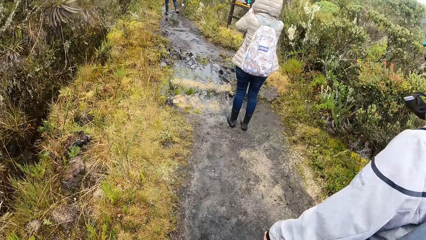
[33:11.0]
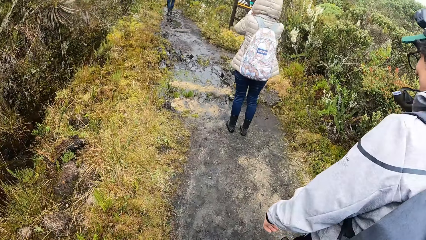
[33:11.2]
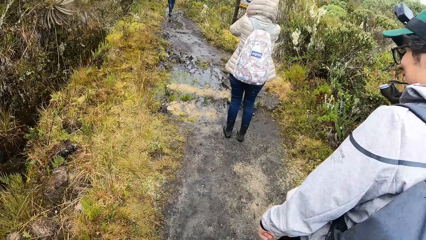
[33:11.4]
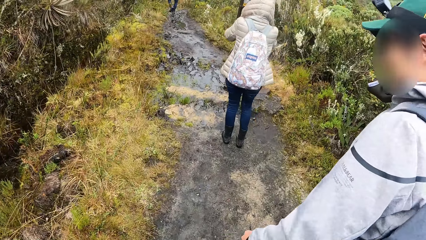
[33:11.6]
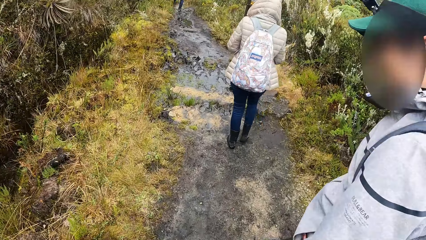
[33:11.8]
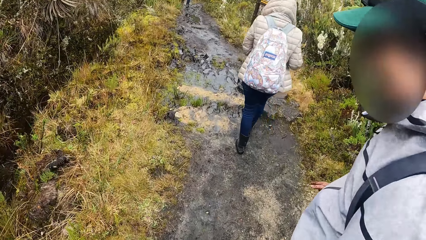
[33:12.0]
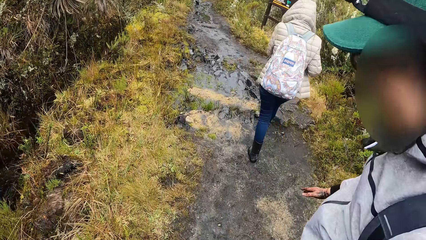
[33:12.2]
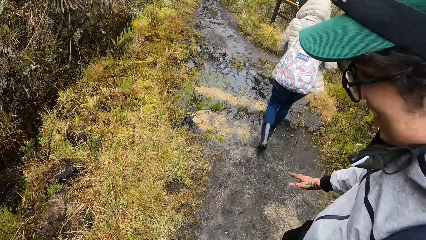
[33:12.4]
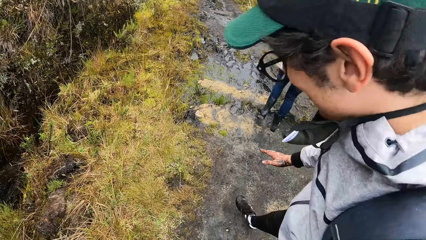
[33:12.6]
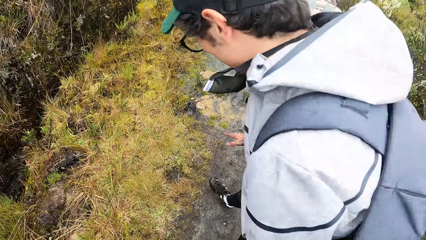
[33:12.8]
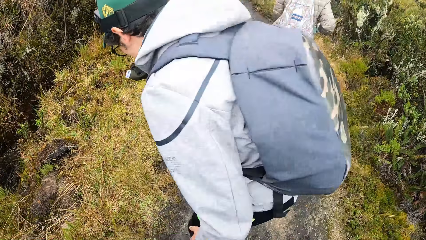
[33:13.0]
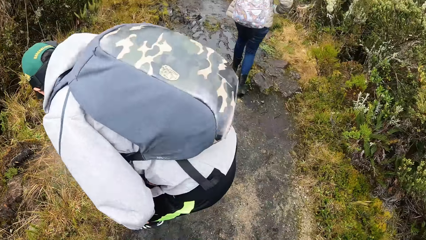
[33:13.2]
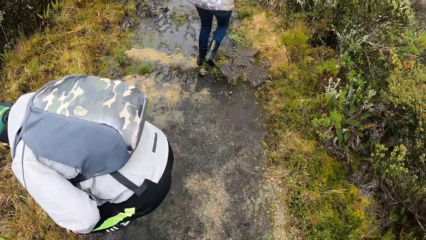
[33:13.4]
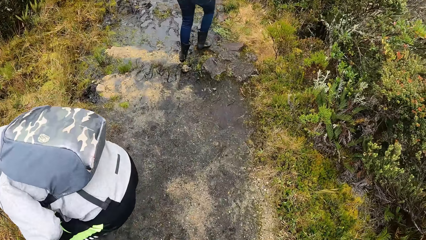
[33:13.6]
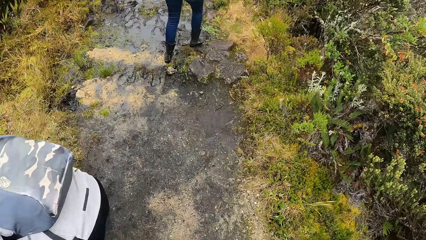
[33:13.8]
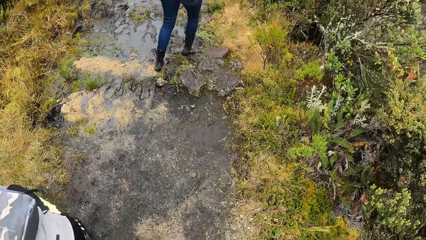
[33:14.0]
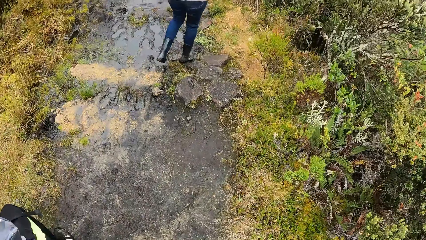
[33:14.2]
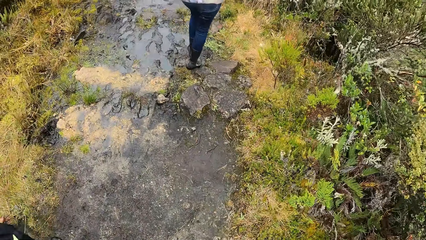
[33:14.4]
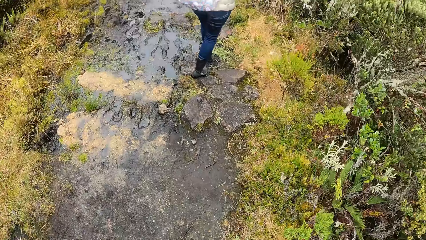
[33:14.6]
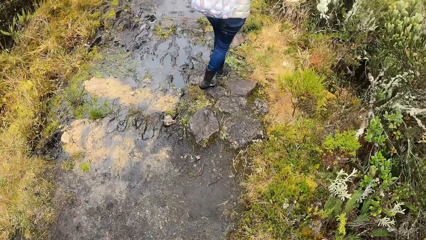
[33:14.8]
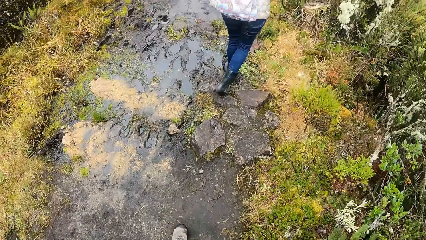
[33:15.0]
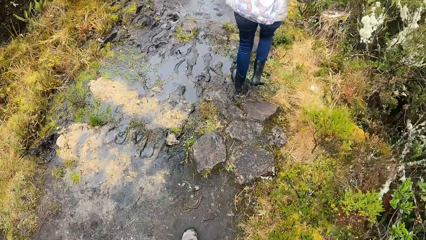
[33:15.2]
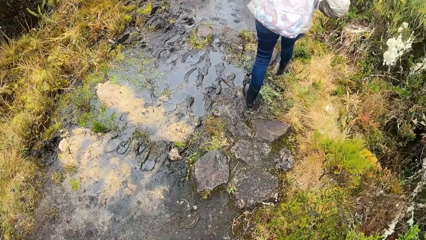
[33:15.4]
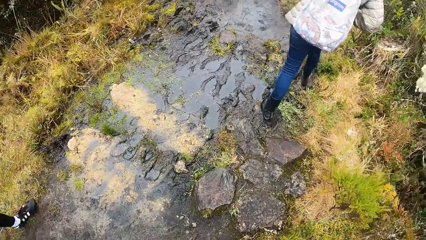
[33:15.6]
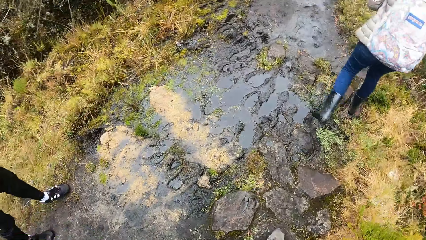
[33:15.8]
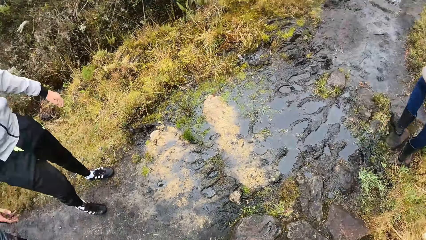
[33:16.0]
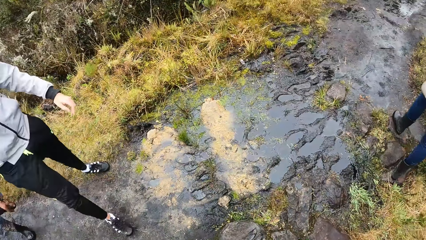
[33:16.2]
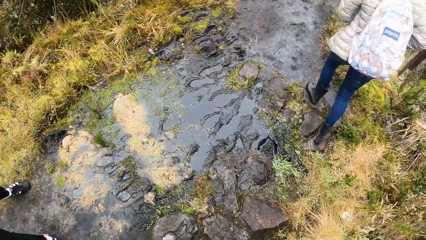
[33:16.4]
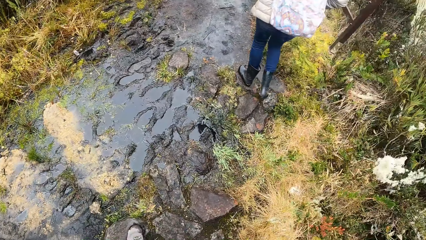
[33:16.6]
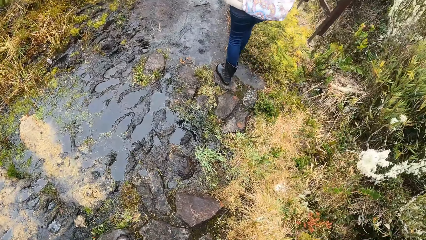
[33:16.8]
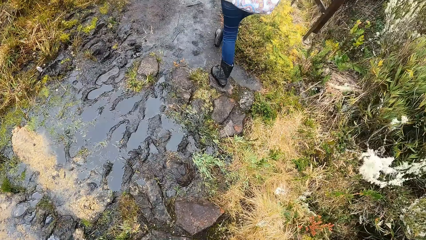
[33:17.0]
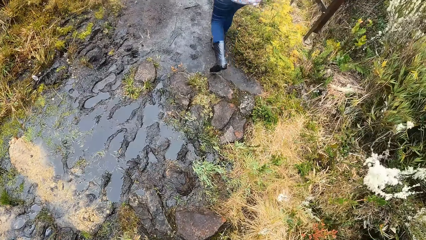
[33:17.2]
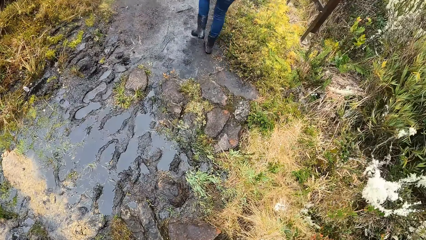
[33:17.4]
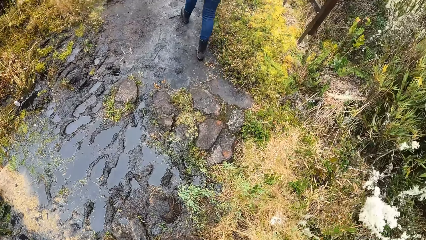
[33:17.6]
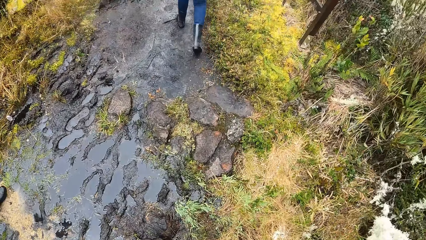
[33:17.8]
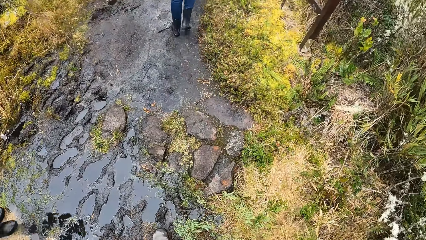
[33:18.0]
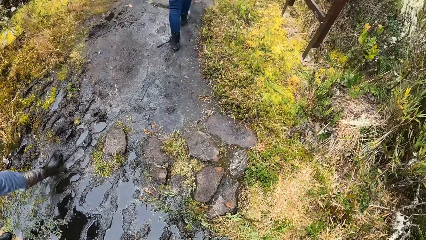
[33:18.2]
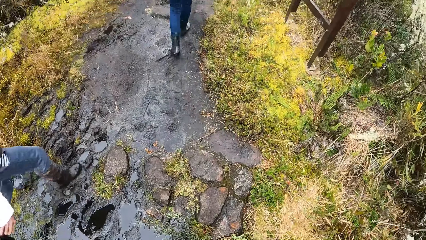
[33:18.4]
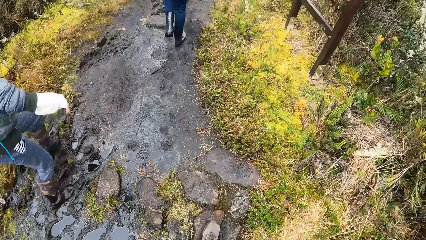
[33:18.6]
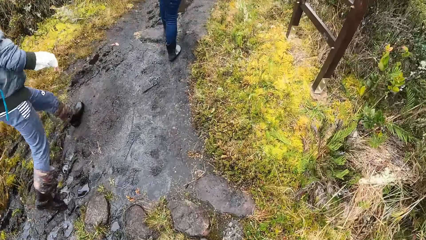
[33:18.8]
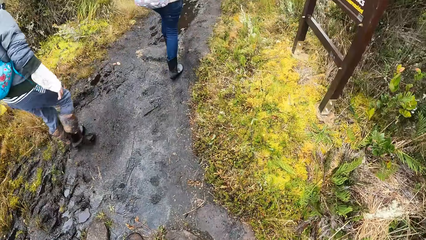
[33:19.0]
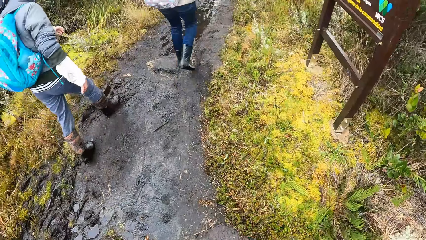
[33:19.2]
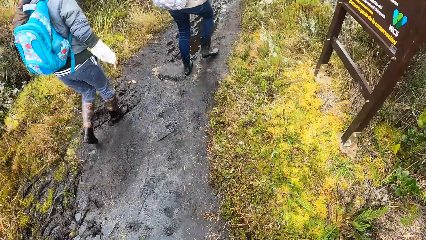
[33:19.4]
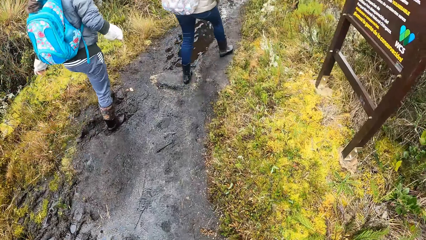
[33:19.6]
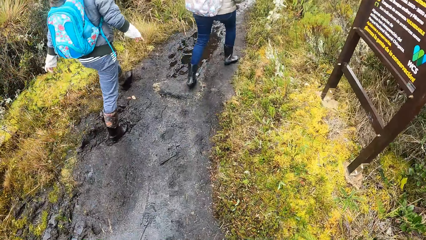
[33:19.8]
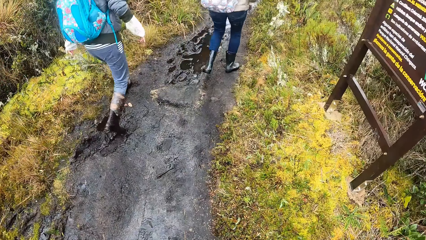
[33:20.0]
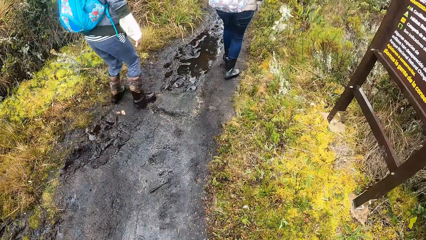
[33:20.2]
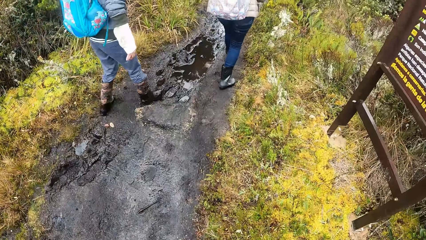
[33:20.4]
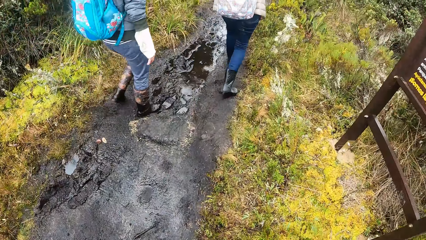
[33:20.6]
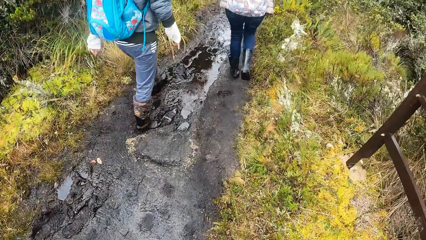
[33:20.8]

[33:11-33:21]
The man wipes his right hand on grasses on the ground along the pathway. The man bends down. The camera wearer walks on the muddy pathway. The man walks up the pathway.

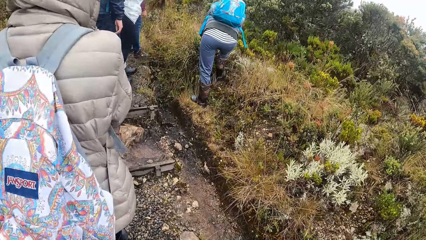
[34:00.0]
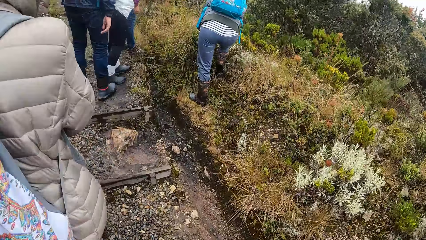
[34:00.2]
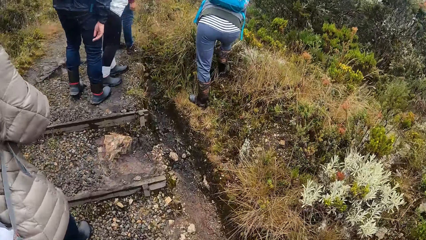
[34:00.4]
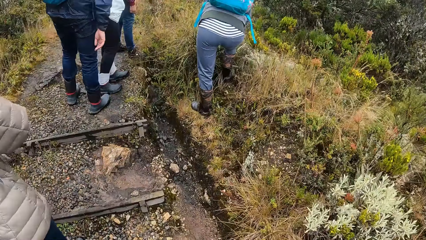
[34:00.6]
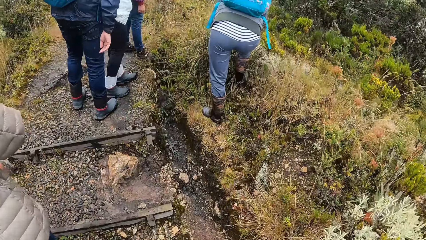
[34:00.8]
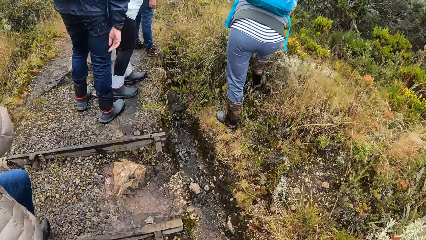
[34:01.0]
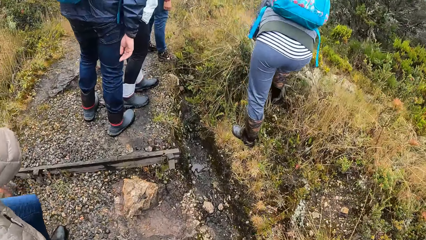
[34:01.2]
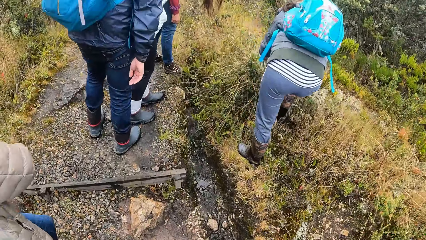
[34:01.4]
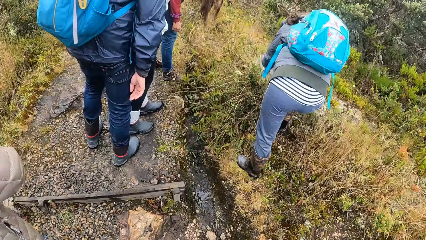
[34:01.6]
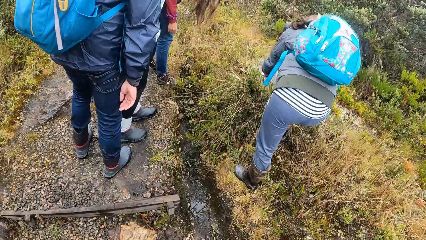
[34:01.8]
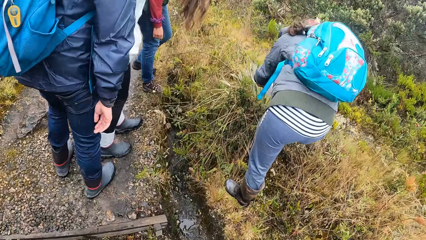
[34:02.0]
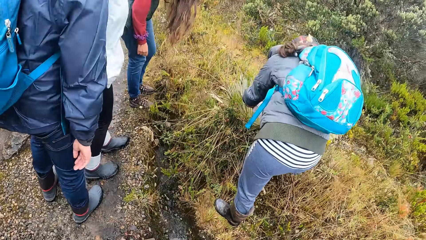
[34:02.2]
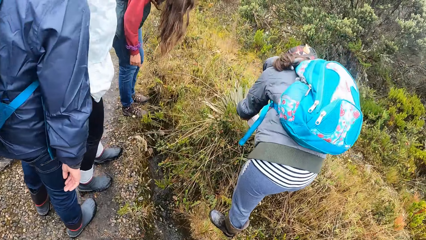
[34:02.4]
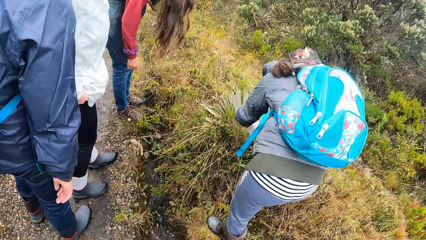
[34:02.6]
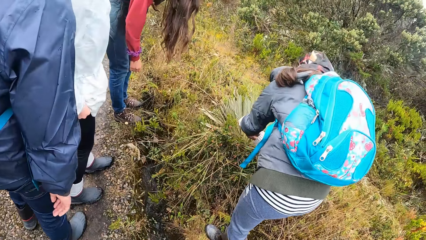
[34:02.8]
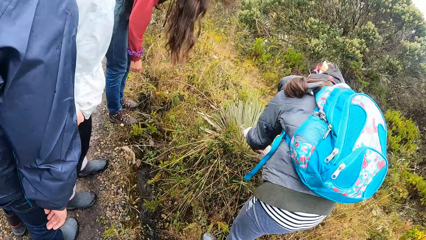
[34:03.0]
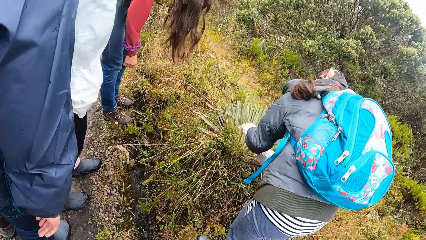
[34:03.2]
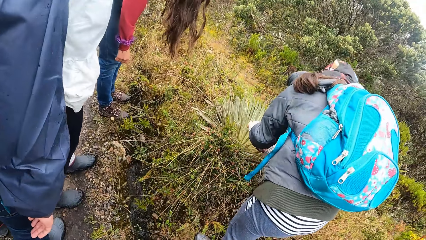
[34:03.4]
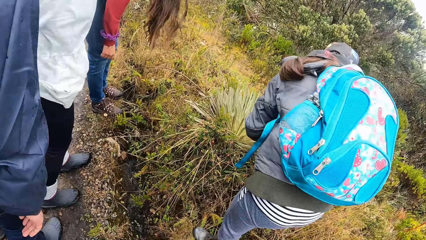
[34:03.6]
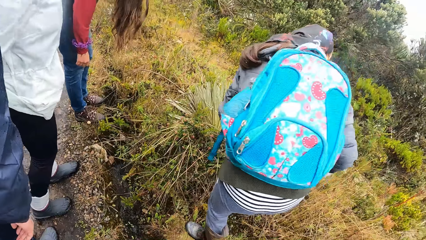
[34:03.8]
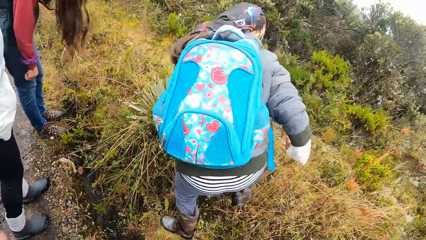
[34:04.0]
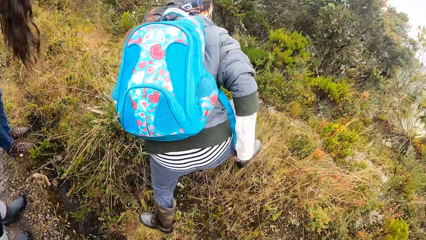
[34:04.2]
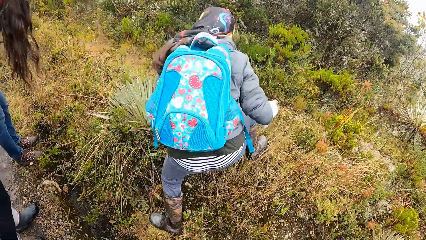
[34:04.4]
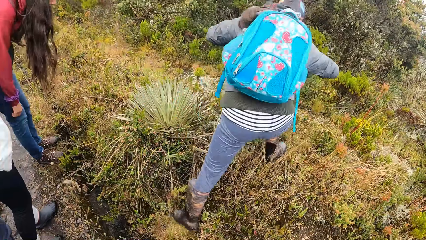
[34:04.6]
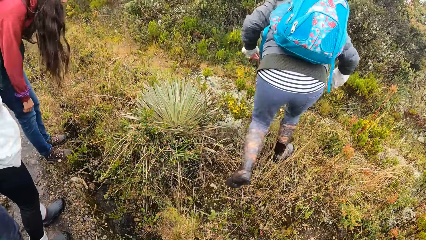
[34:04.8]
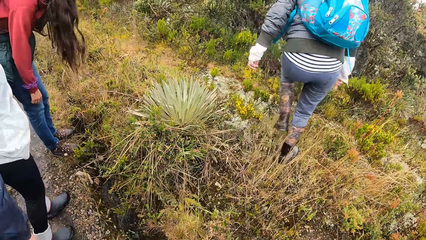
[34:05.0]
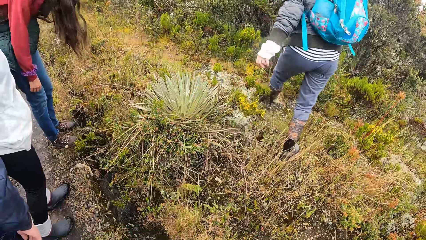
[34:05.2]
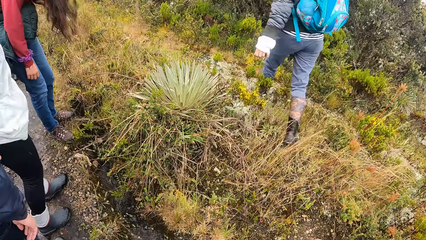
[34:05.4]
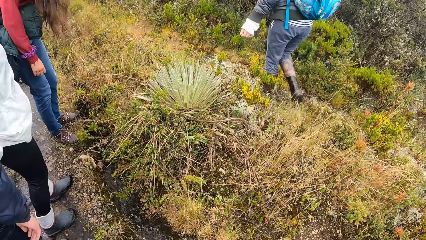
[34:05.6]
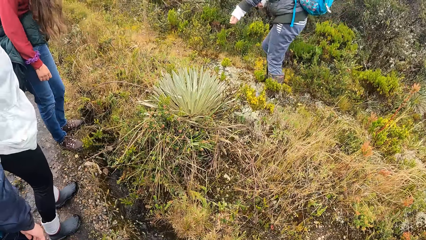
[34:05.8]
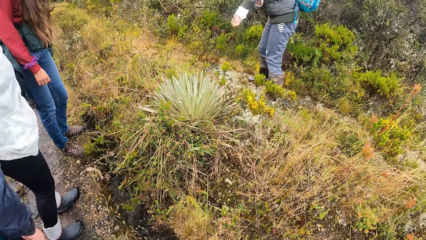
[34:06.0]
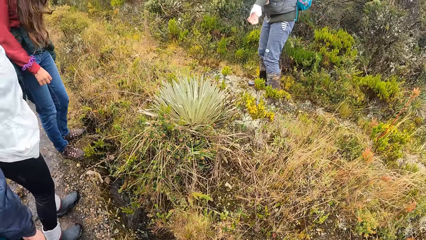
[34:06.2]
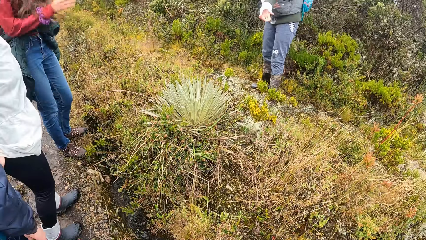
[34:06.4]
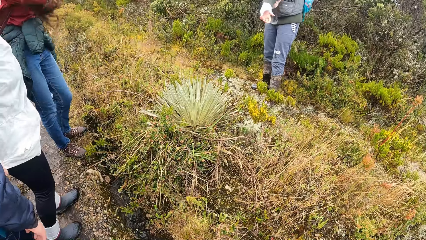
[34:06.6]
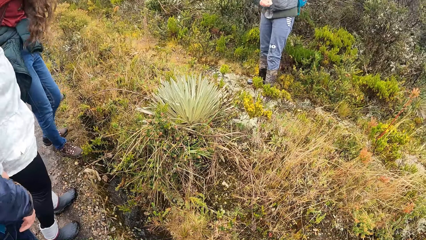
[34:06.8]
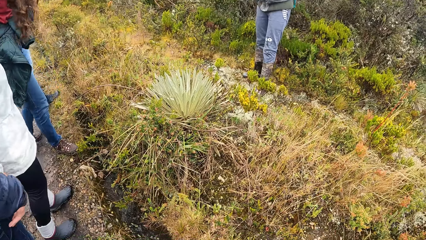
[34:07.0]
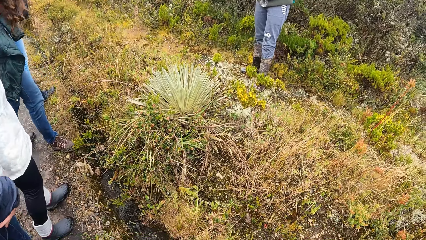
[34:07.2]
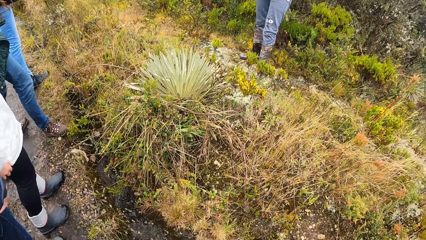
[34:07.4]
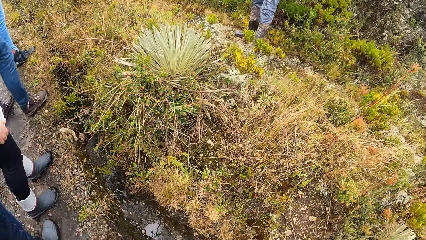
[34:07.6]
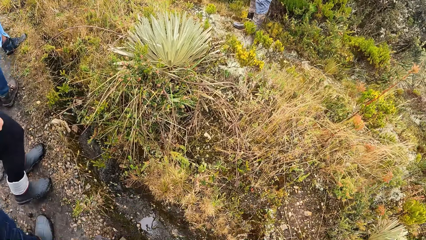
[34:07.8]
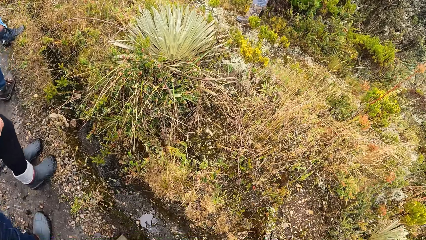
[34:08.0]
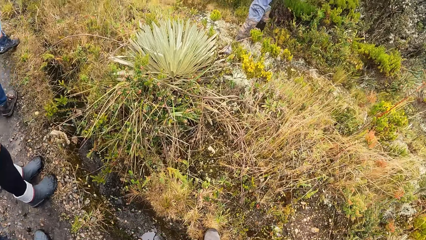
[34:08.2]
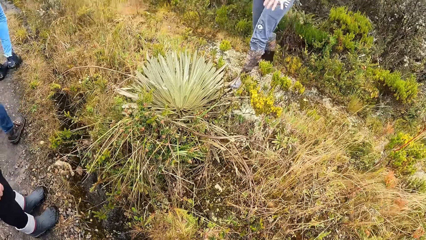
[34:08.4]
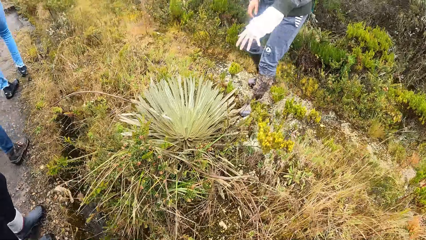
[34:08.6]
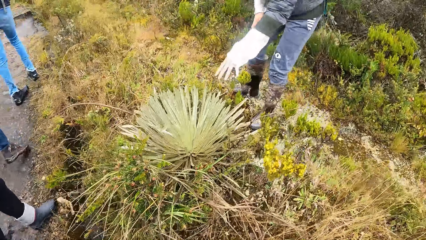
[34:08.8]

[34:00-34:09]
The woman touches a plant on the ground along the pathway with both hands. The woman looks at the plant. The woman dusts dirt off her left jacket sleeve with her right hand. Another woman adjusts her hair with her right hand.
